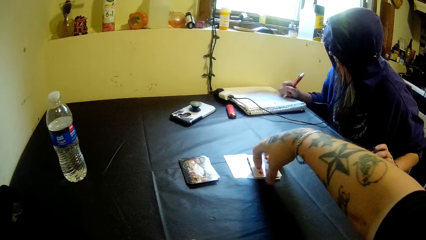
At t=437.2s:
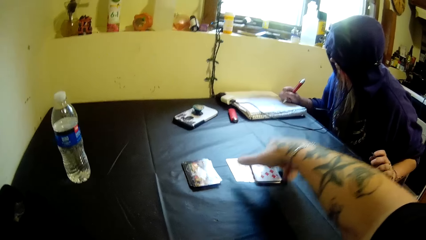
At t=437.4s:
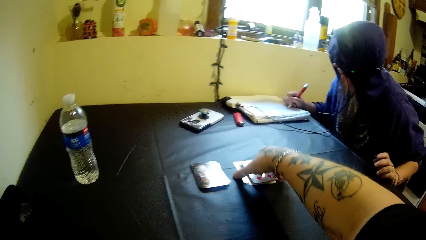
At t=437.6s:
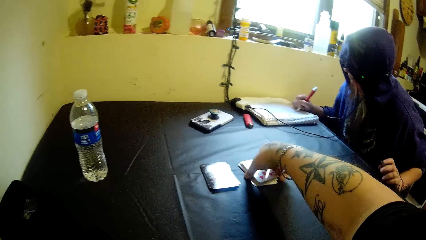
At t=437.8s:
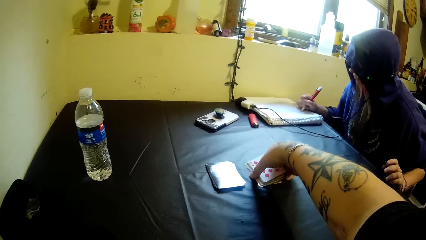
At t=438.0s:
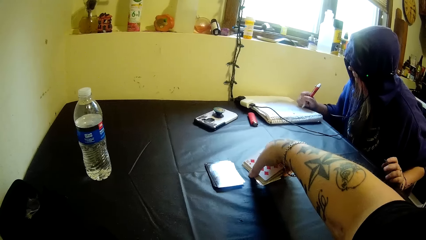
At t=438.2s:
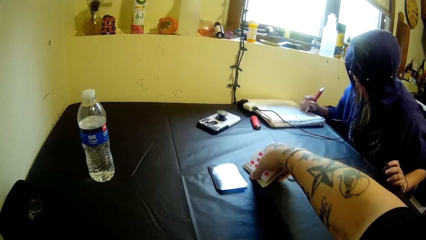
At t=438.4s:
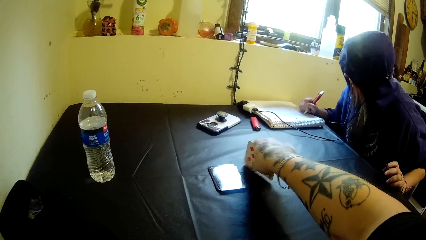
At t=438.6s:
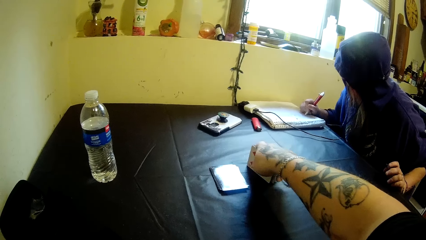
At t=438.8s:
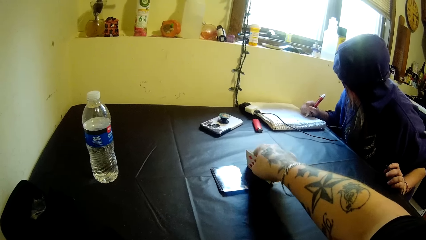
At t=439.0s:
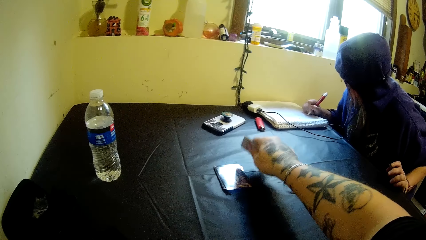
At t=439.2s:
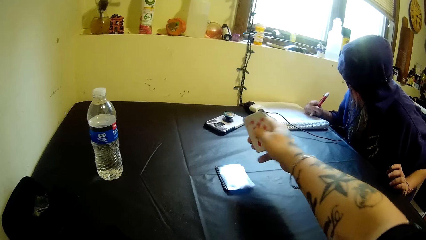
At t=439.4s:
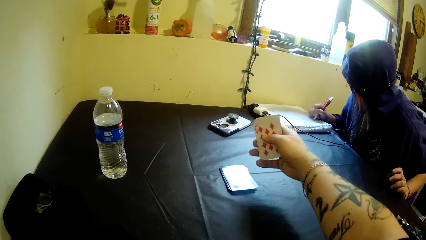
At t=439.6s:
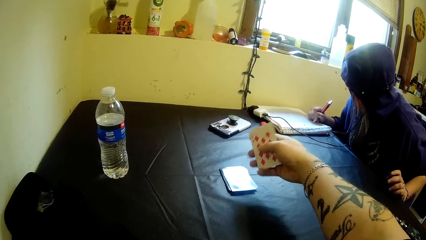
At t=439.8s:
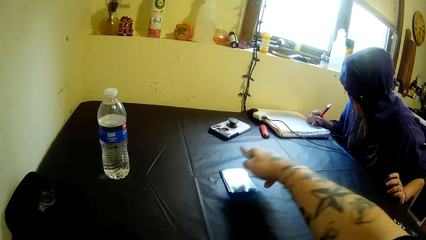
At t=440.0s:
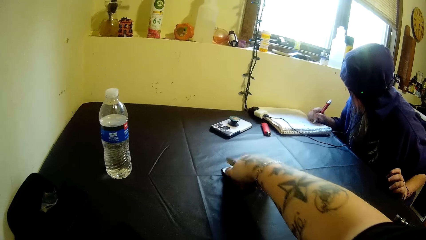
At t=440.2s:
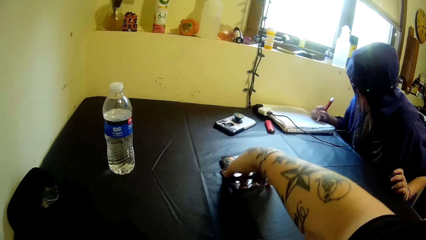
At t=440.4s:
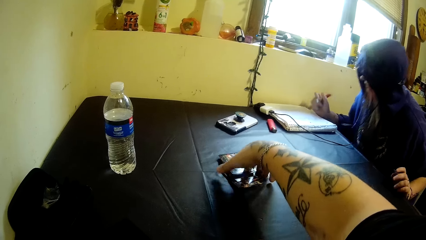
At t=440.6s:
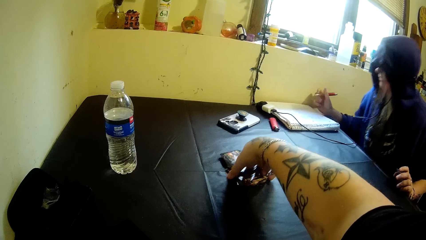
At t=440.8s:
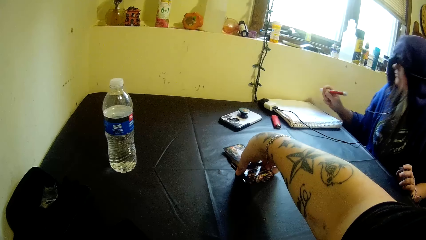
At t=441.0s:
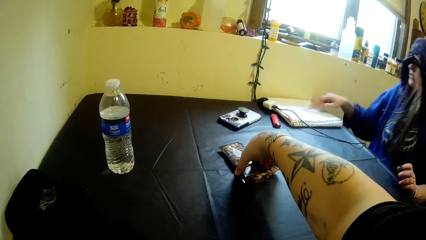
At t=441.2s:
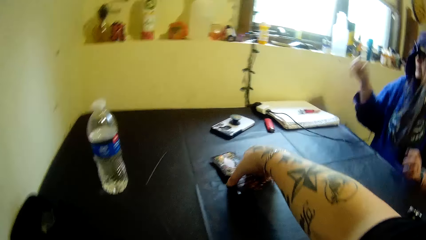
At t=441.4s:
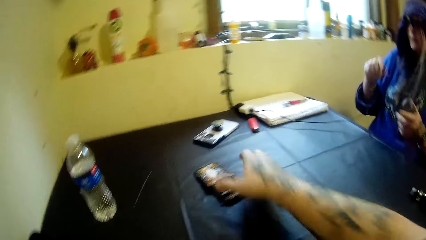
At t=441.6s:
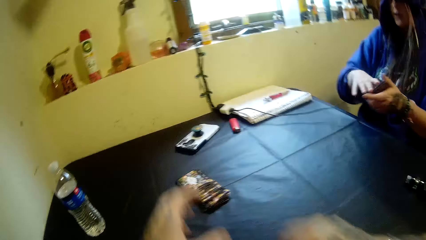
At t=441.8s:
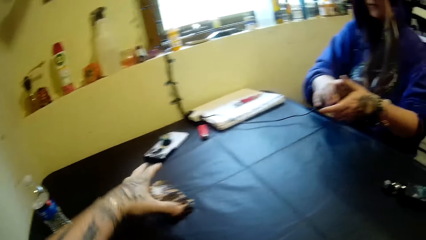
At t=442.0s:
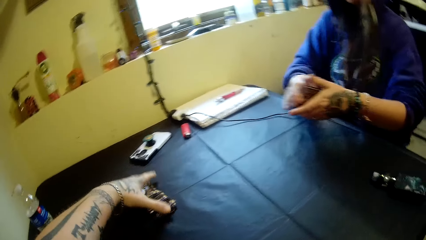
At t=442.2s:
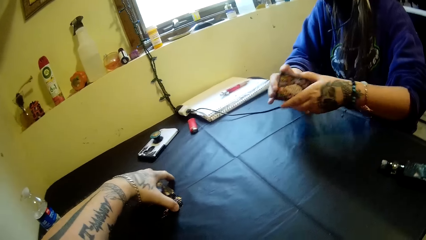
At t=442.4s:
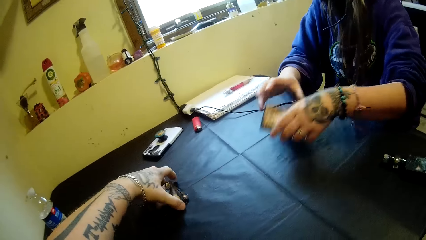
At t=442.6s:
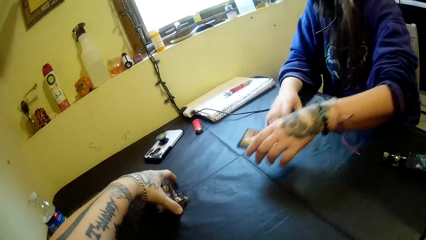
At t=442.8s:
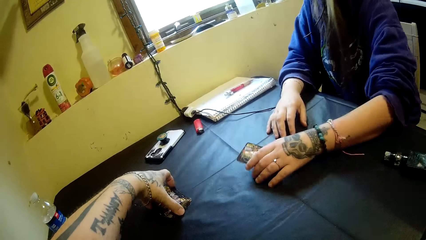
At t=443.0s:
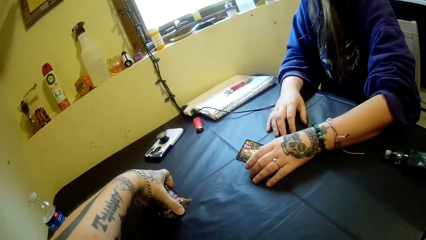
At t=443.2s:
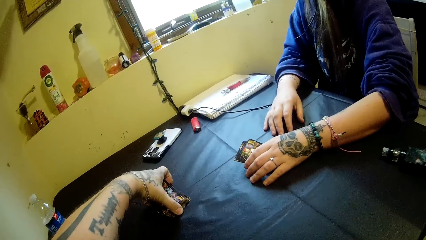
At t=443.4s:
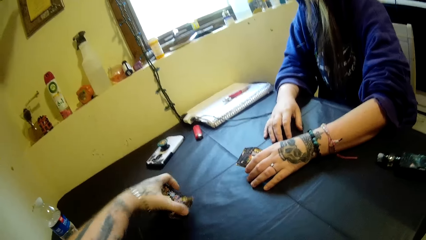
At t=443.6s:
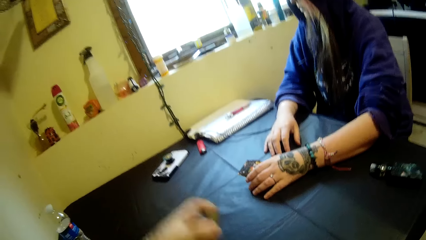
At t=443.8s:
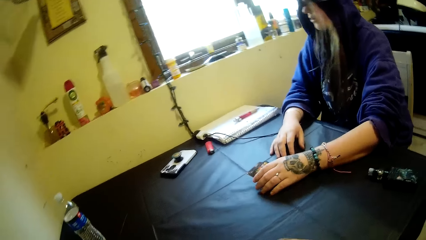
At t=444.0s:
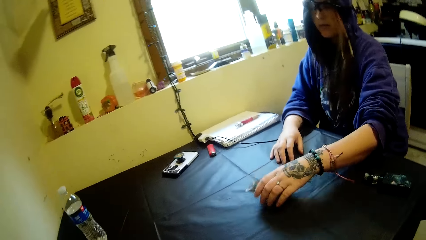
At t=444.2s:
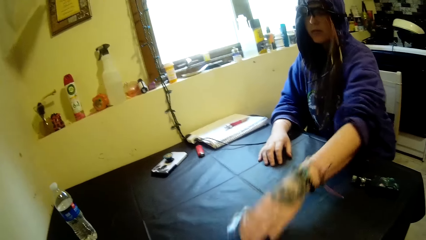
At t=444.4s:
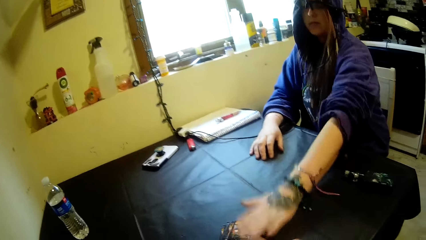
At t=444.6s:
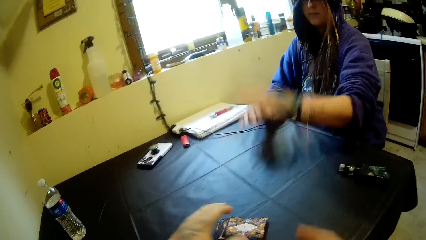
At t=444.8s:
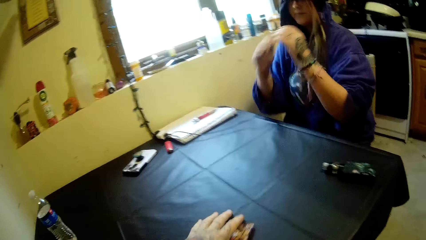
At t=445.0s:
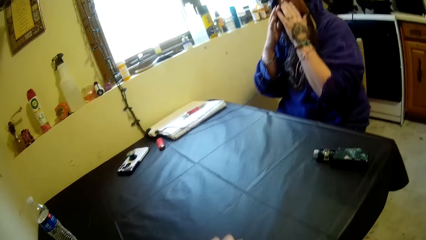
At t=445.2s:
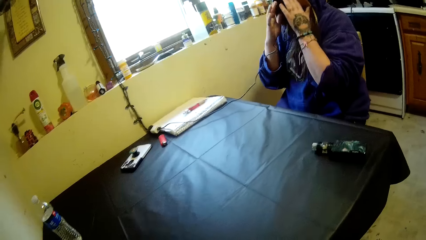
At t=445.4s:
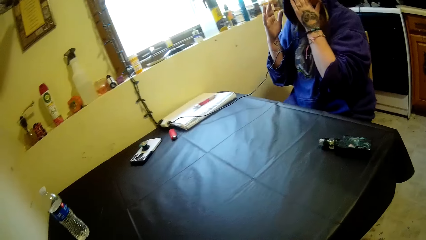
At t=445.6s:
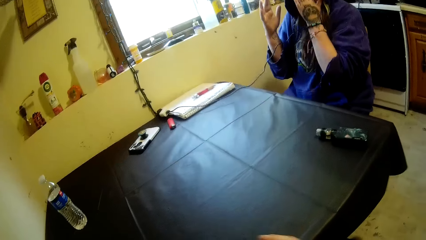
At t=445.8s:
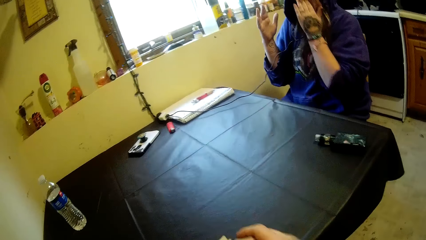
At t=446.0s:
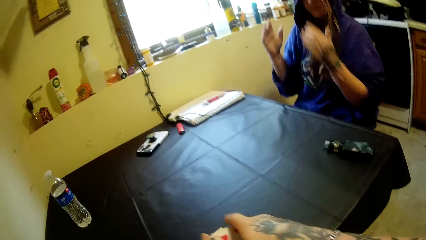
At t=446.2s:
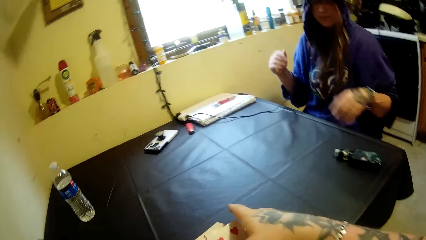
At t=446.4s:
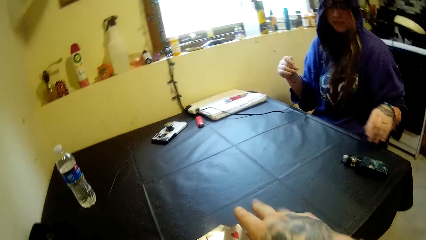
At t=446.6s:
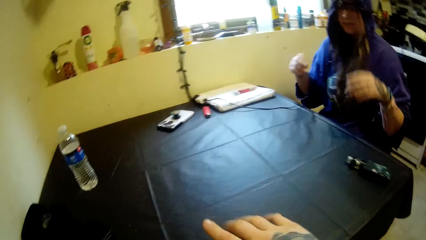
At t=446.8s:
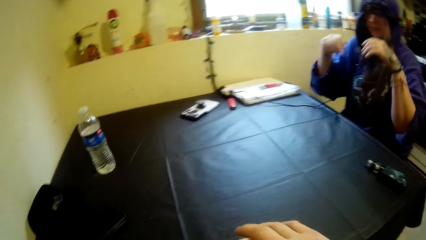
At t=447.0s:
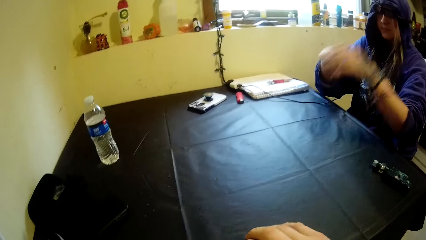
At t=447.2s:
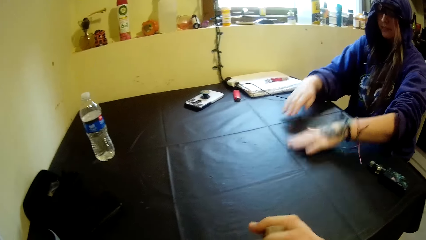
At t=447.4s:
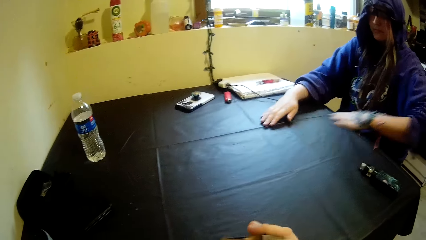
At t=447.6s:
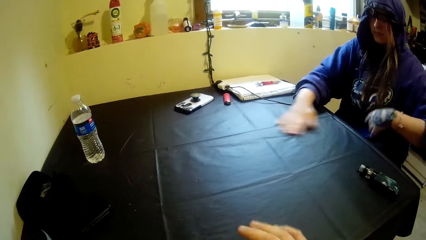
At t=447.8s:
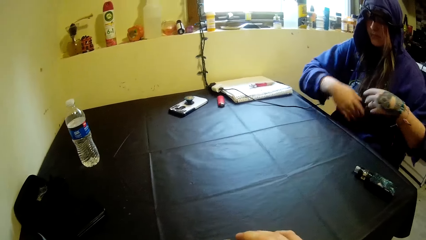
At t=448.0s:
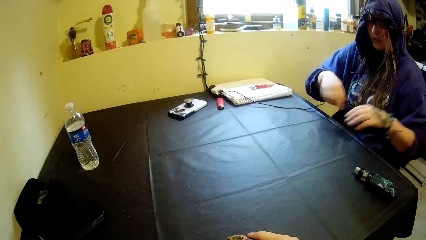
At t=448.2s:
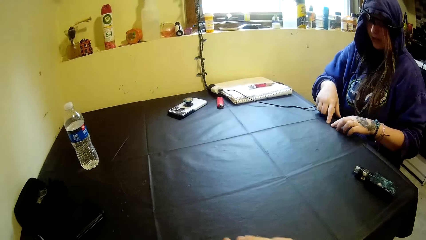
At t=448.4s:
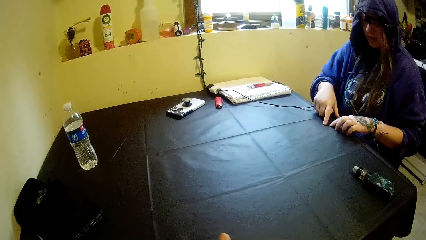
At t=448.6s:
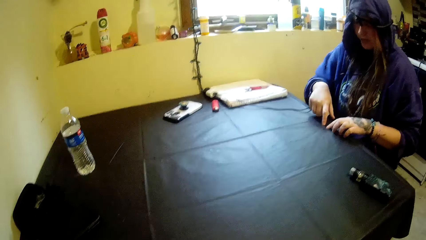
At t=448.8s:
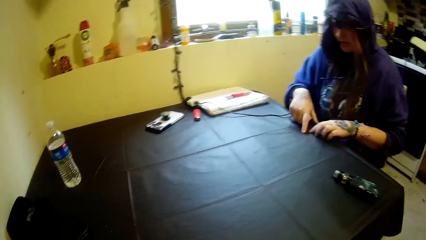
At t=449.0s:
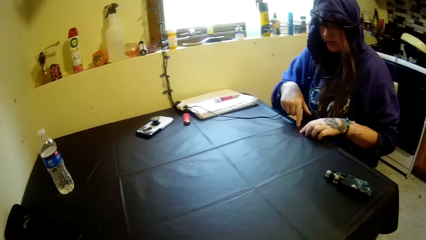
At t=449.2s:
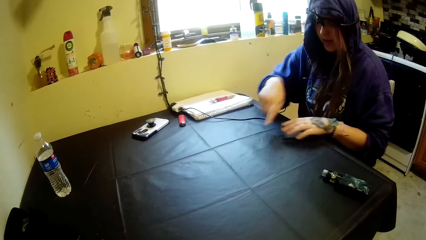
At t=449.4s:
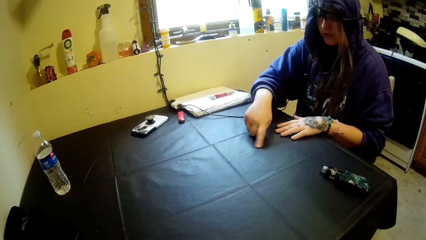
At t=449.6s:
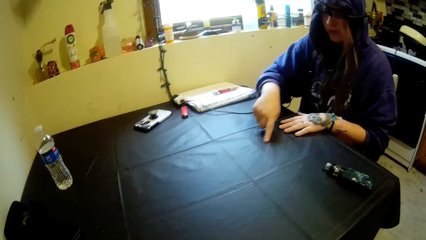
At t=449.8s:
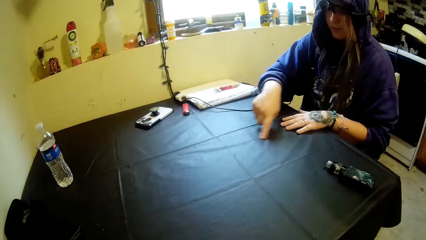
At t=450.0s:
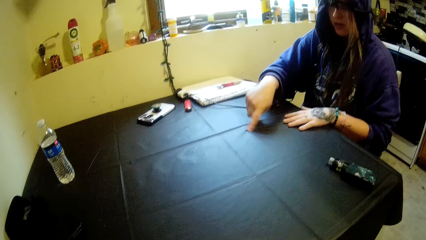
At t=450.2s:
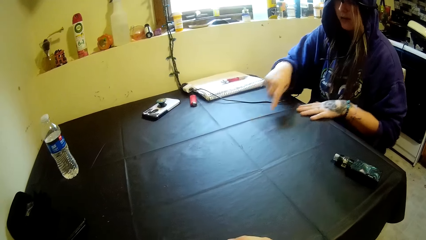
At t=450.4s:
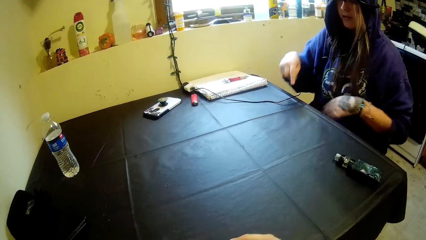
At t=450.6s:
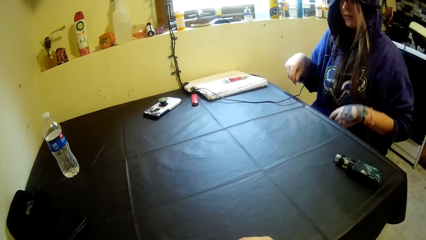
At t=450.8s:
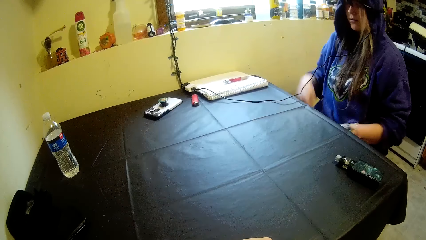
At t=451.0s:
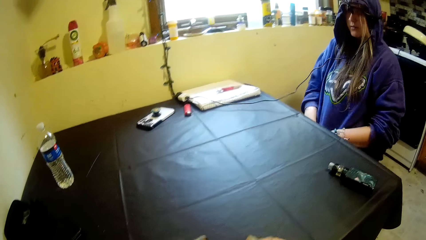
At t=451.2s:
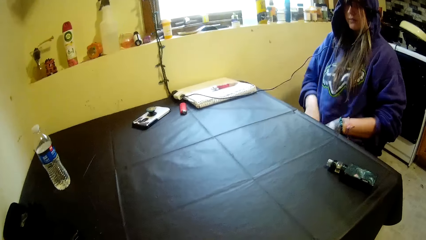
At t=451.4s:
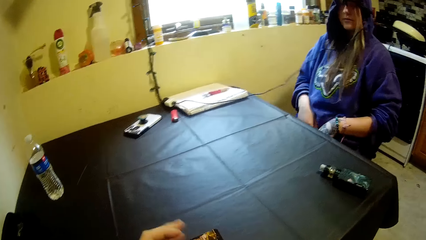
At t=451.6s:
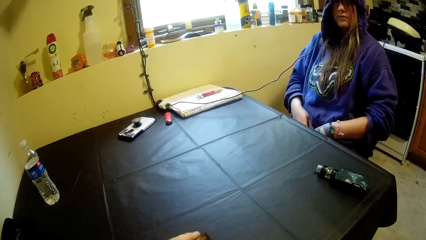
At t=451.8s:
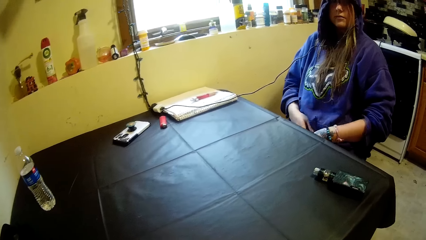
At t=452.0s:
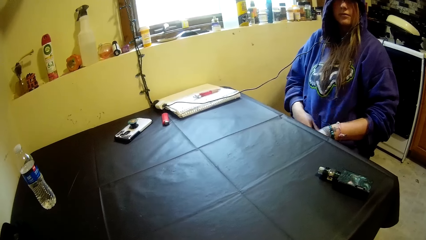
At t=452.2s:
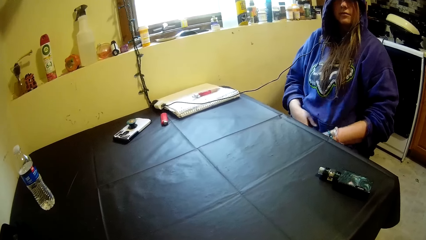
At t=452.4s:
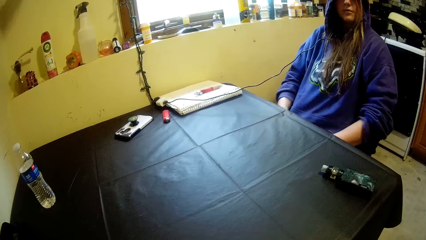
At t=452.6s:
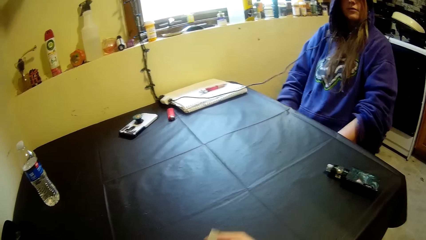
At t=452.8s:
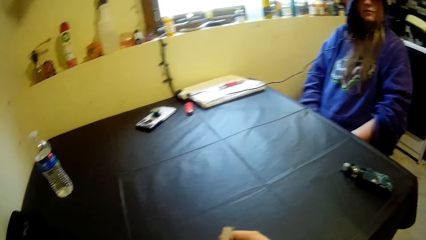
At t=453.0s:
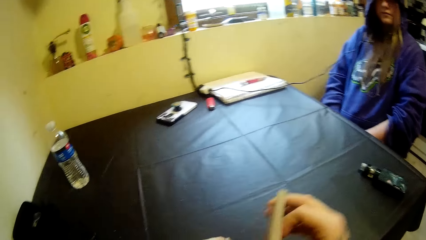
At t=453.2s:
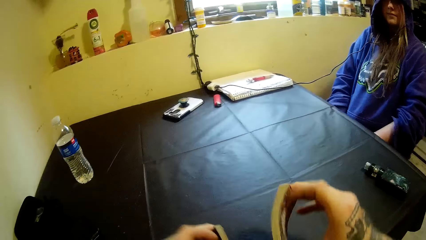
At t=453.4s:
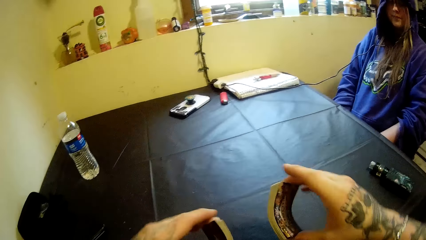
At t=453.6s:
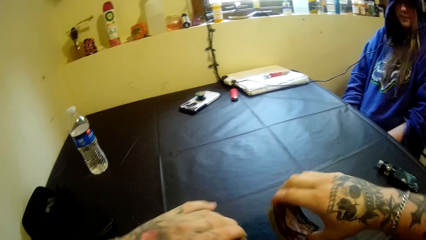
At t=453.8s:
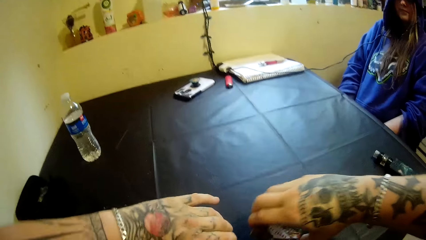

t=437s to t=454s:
The camera wearer puts the cards down. They pick up the cards. They put the cards together. A woman puts the pen down. The woman puts the cards on the table. The camera wearer picks up the cards. They shuffle the cards. The woman rubs the index finger of the left hand on the table.
